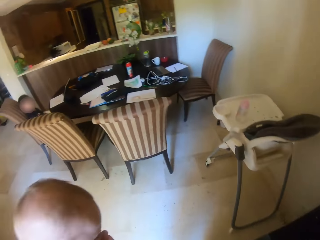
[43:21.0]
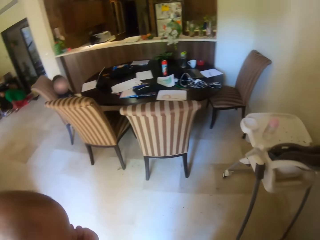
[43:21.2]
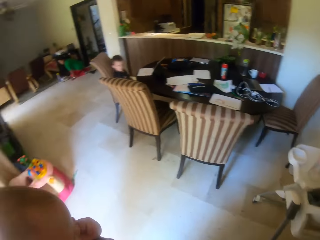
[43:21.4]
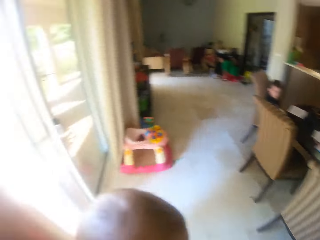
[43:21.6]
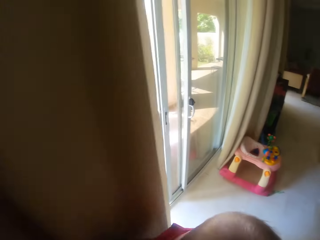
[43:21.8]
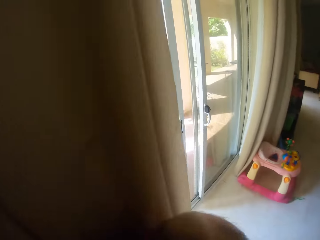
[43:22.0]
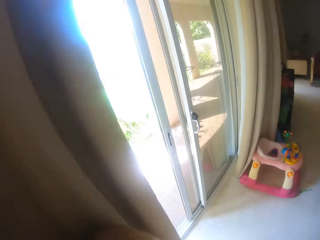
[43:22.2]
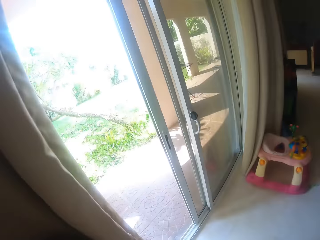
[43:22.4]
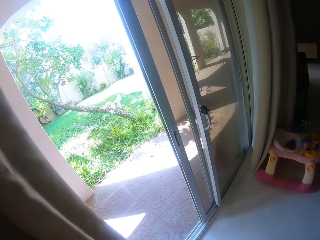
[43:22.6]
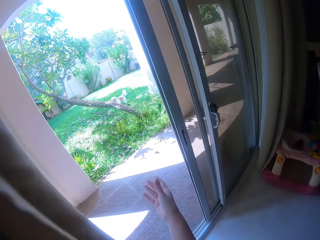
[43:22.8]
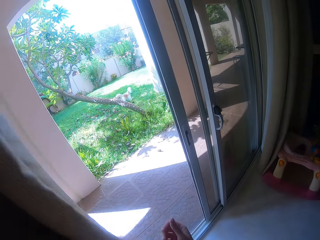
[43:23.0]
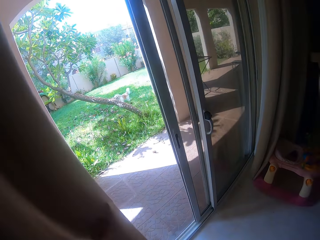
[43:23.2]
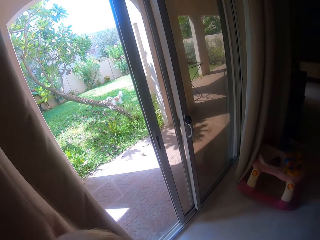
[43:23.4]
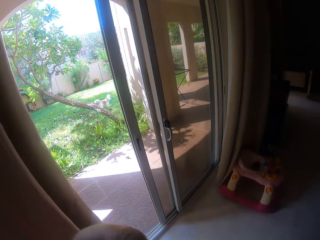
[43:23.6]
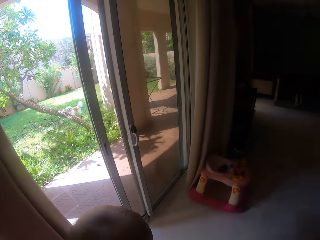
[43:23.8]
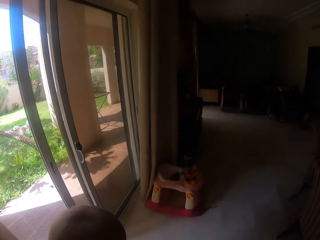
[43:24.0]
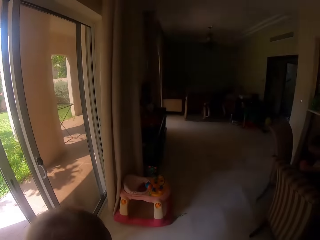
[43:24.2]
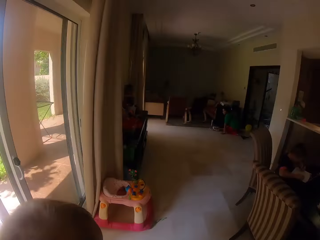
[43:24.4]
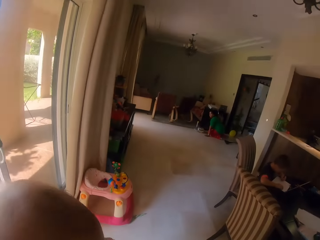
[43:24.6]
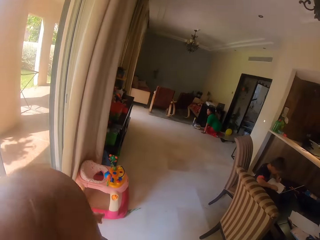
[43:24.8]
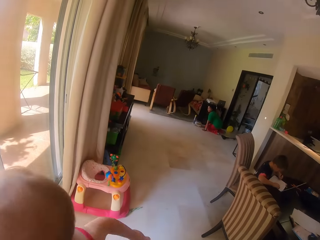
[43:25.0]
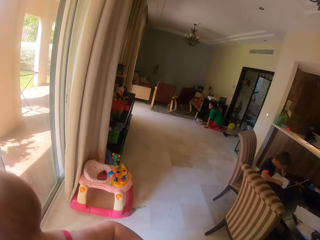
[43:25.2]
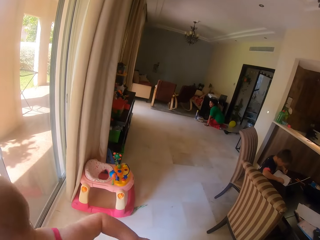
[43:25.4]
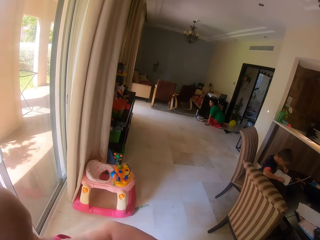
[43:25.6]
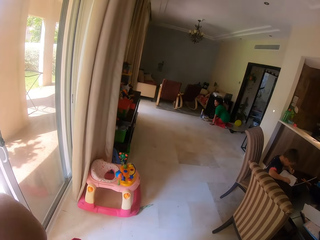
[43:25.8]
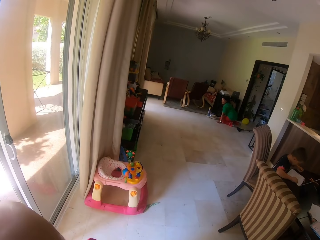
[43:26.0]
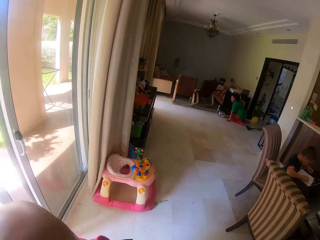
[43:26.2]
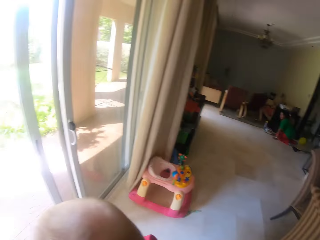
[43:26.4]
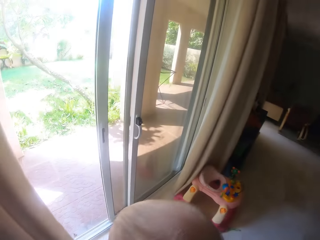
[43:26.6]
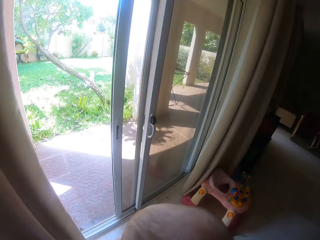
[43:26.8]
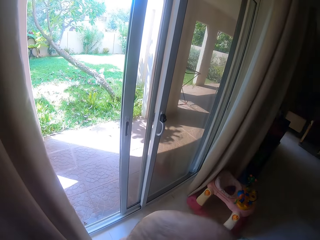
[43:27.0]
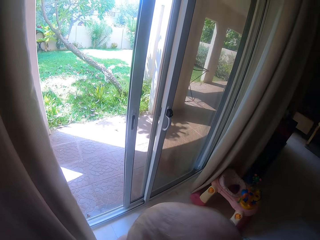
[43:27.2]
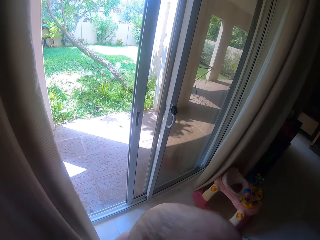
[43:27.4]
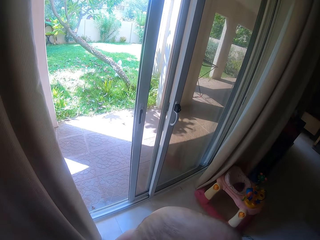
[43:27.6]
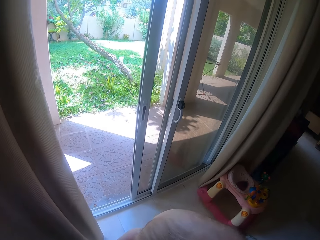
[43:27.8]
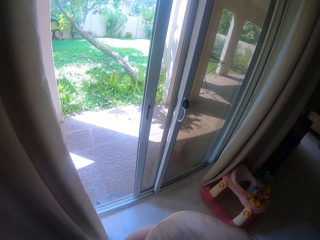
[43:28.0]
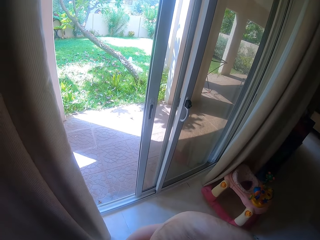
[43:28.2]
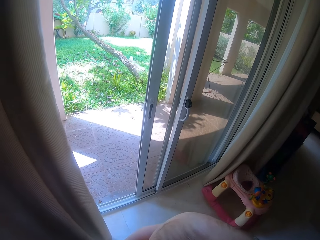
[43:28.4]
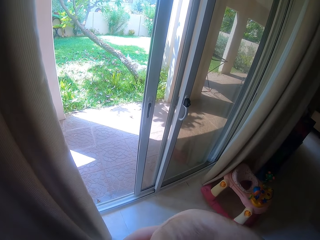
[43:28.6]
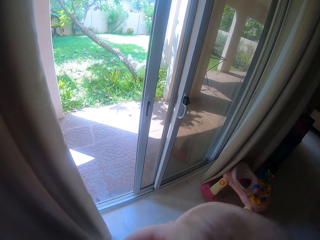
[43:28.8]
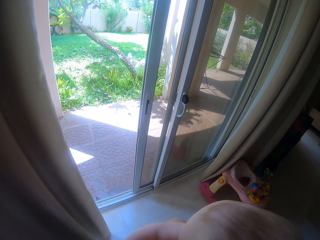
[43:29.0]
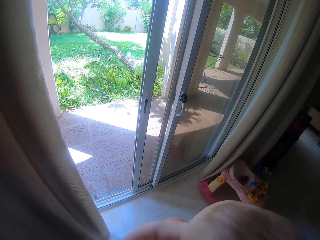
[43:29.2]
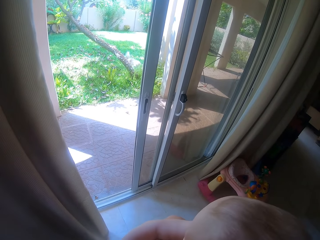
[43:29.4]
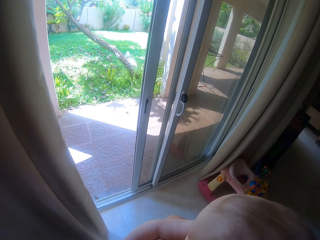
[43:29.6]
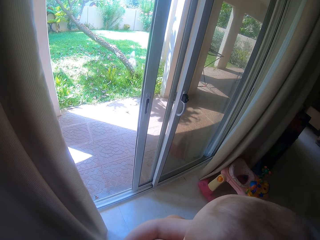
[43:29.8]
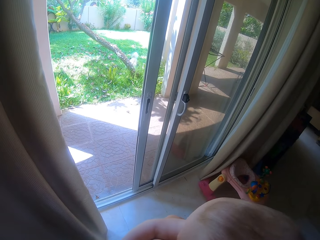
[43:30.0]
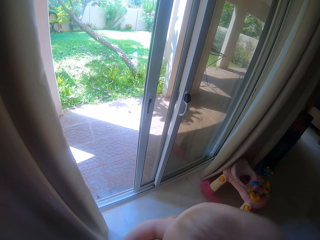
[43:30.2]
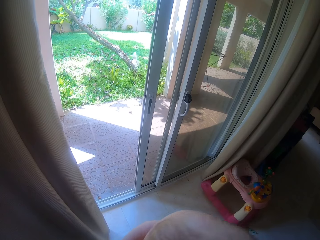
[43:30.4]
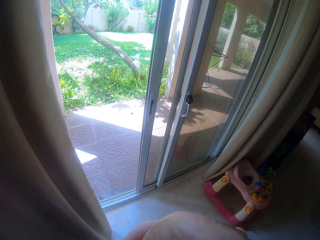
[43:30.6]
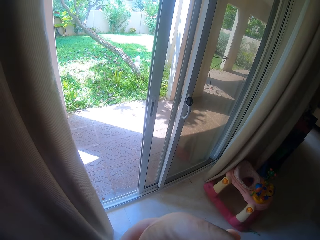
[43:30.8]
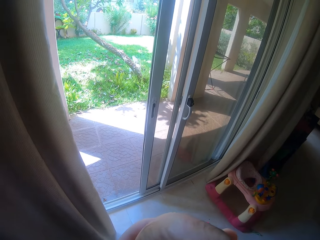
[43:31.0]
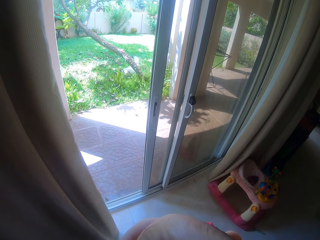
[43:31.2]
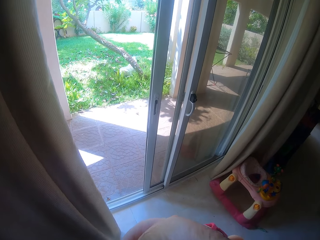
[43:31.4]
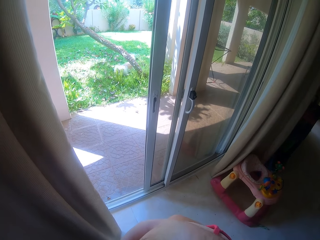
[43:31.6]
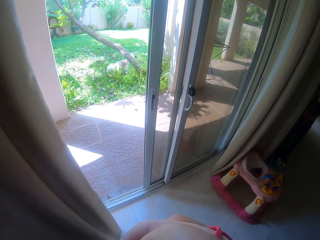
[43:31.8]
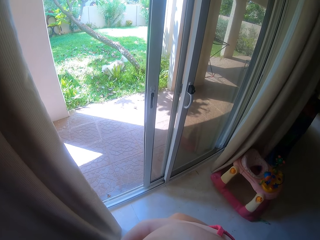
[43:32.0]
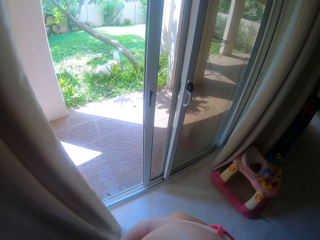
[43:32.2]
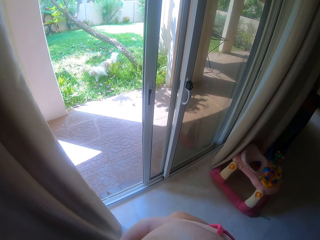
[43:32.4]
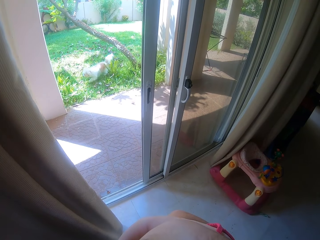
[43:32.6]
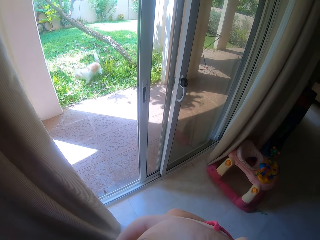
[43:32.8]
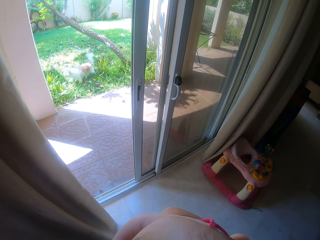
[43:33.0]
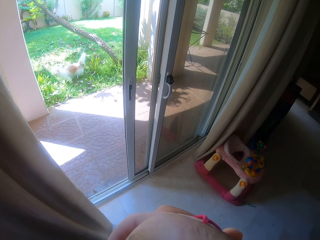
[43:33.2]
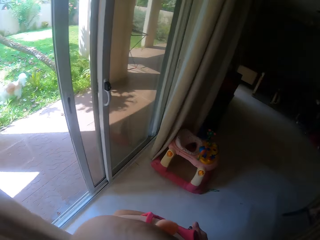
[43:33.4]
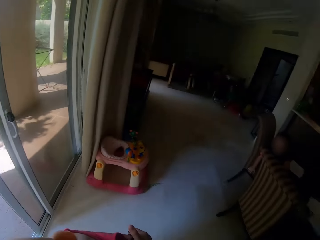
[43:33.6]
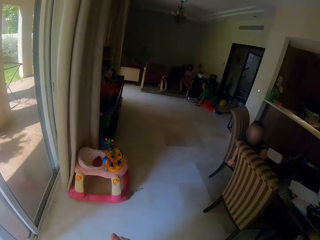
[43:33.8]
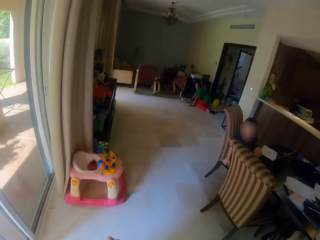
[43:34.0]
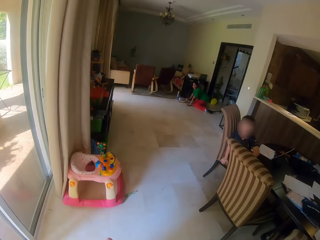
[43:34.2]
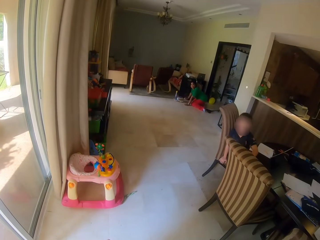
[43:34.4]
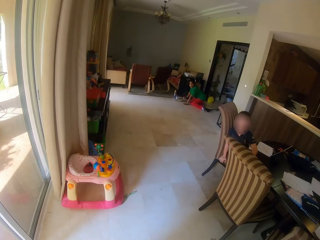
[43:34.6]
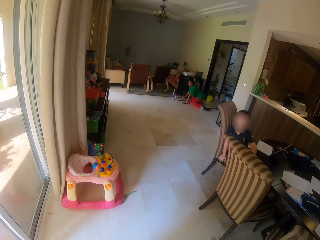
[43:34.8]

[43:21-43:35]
The camera wearer throws the stone in her right hand out of the apartment. She looks at the pet outside. She interacts with a dog. The woman interacts with the camera wearer.

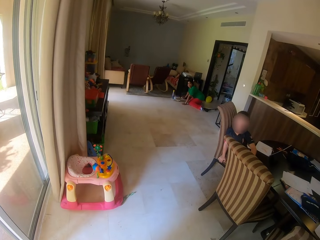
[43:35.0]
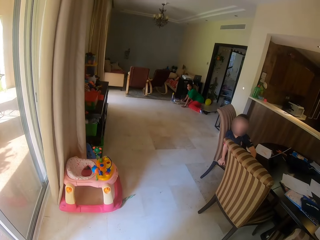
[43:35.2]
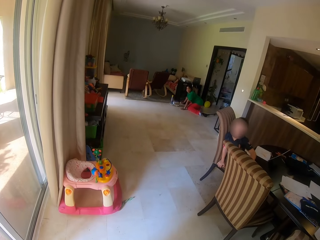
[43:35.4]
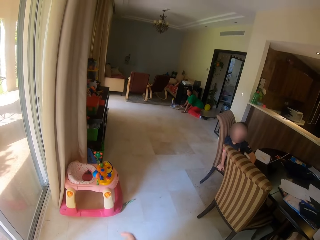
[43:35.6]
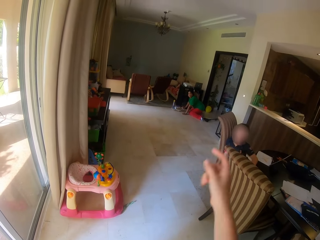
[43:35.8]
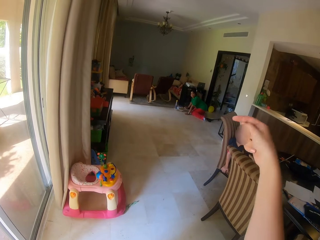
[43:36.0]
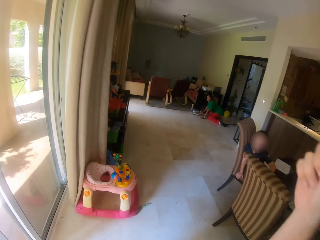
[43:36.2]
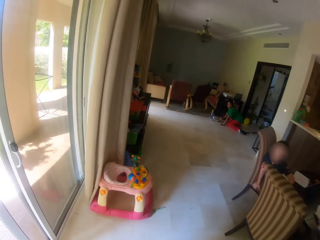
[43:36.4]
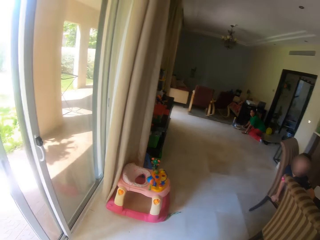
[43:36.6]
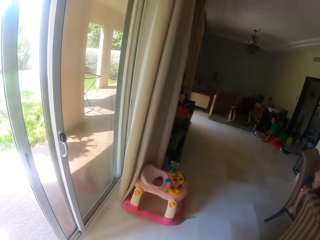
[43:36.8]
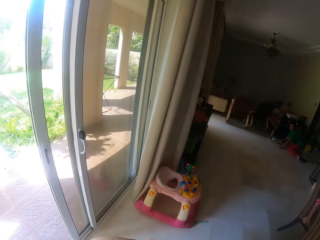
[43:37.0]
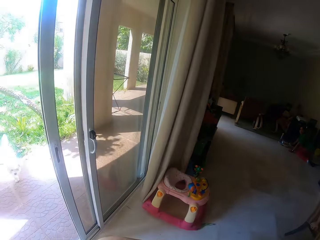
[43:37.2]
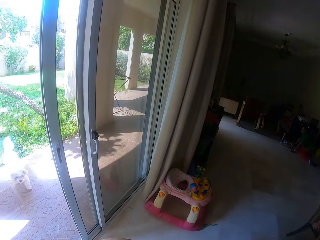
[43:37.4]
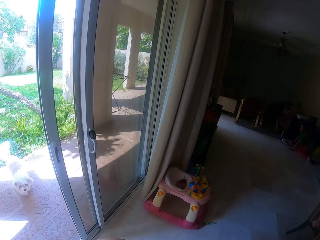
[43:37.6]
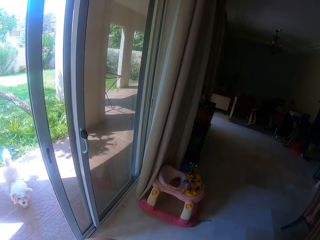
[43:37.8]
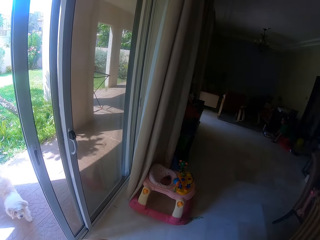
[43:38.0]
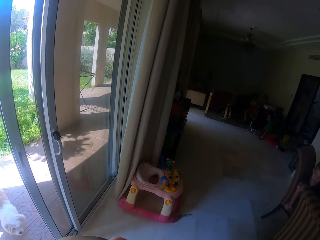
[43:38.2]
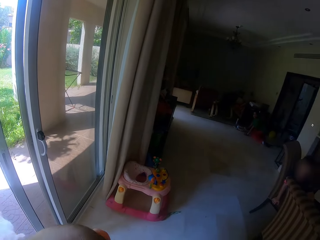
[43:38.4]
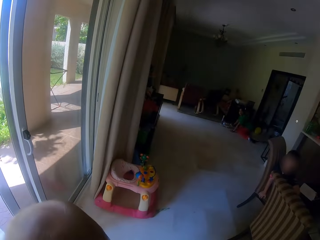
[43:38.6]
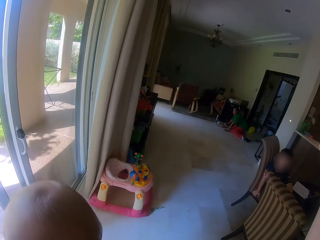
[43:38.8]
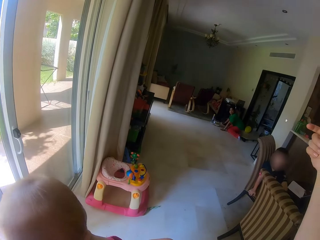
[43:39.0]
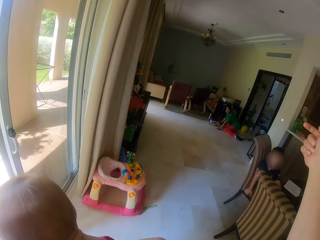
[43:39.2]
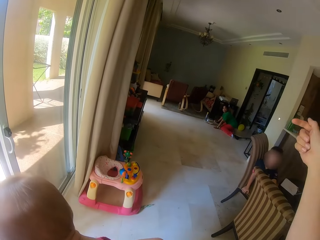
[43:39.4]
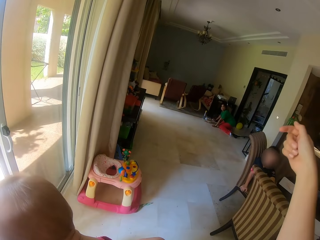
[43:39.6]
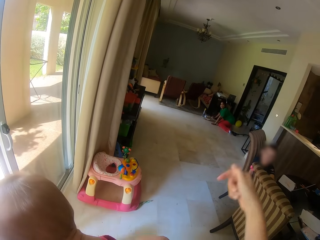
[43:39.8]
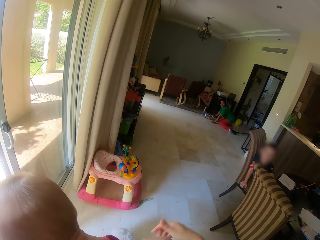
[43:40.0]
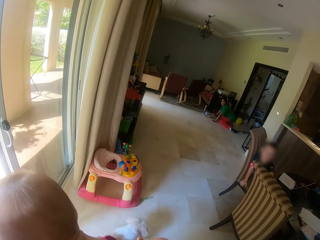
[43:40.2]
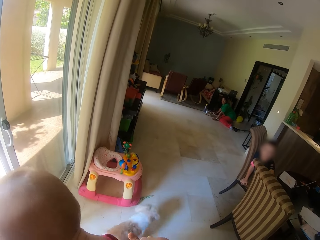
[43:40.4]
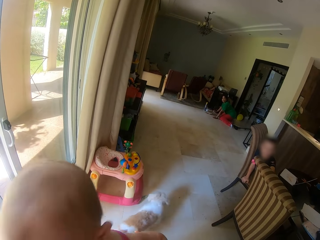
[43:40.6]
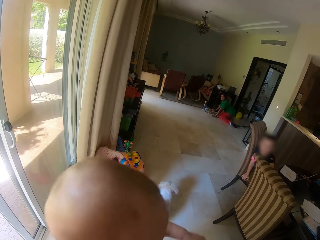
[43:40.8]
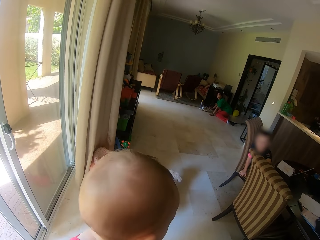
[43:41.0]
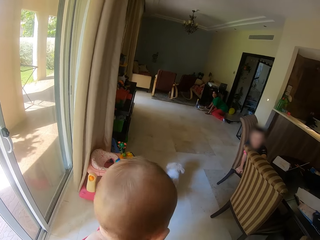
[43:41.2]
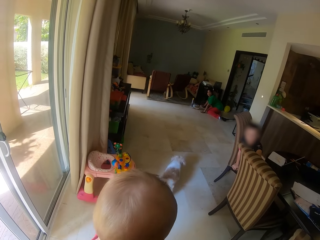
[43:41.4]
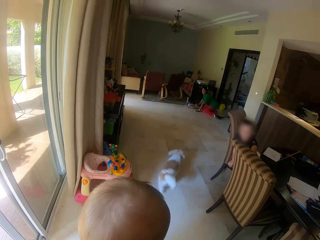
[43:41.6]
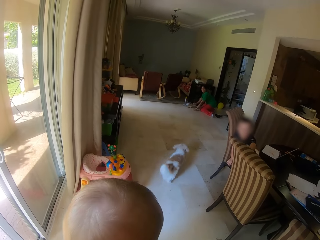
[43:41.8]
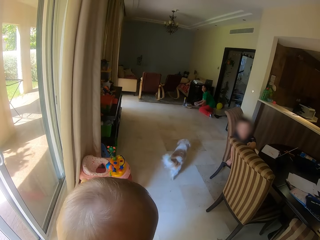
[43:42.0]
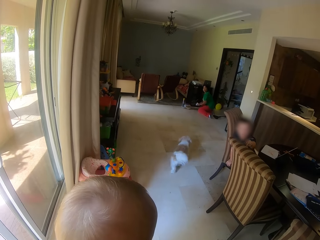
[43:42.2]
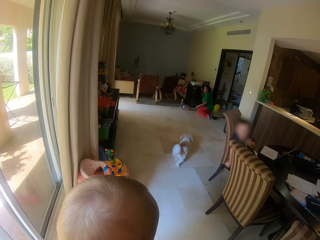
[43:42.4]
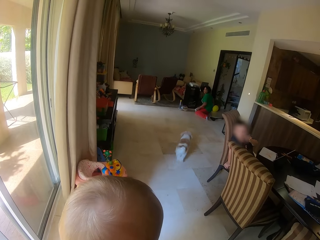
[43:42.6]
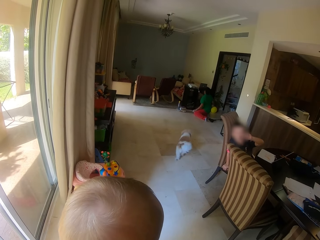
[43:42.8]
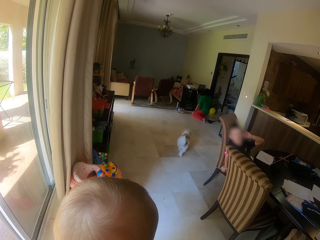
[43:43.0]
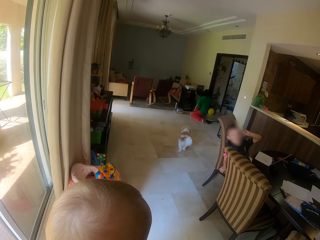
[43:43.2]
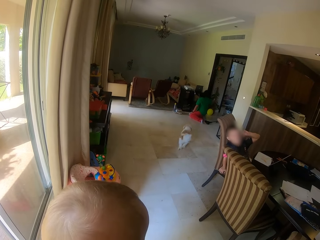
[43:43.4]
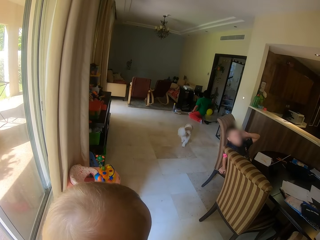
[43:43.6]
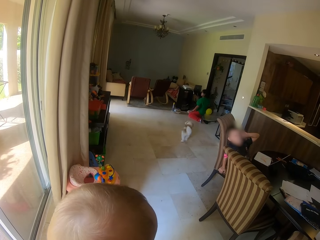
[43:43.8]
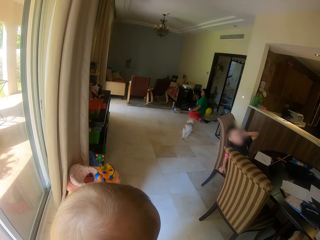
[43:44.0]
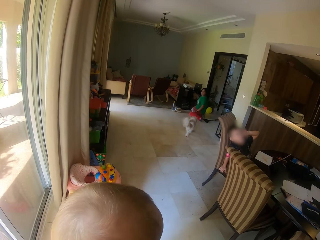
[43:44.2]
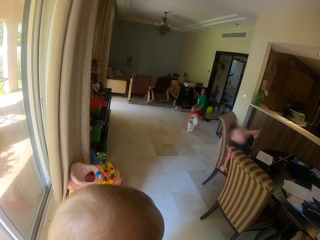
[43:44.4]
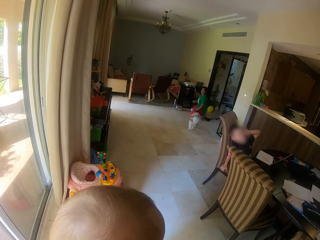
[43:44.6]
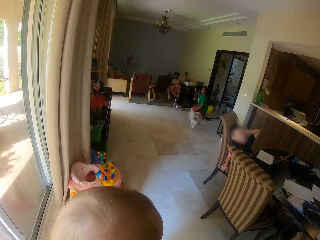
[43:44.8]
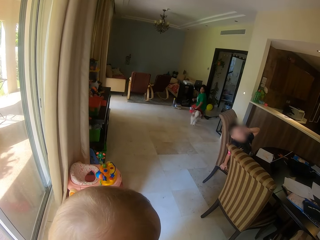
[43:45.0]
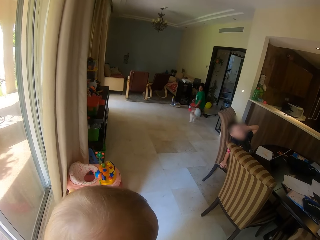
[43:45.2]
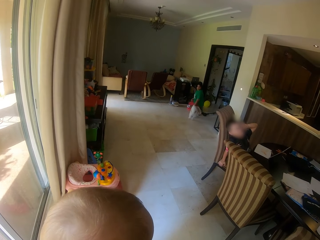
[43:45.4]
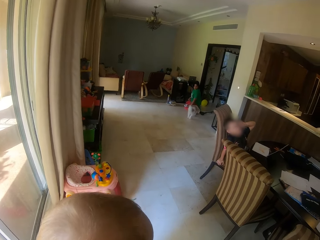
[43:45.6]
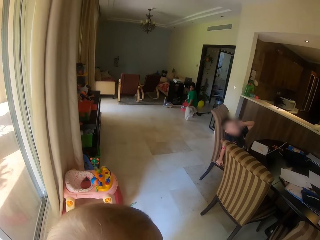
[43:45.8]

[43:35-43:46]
The camera wearer points a finger. The dog walks into the apartment. The boy touches his head with his left hand.
